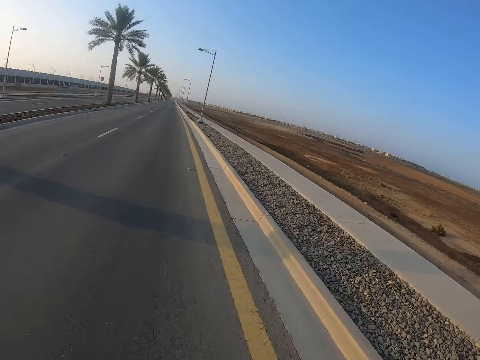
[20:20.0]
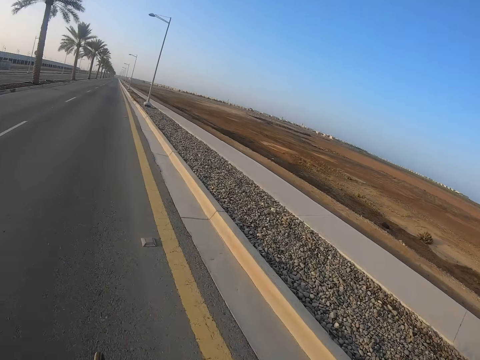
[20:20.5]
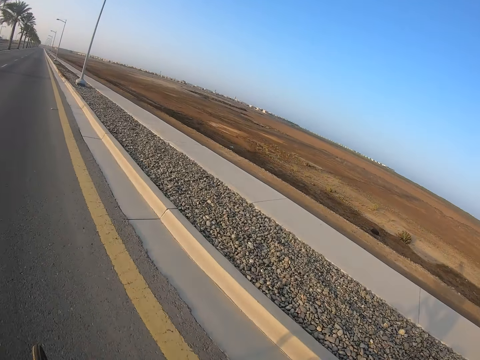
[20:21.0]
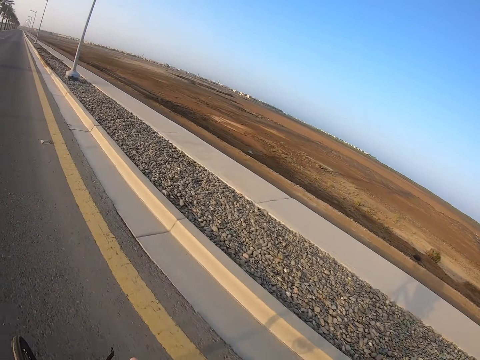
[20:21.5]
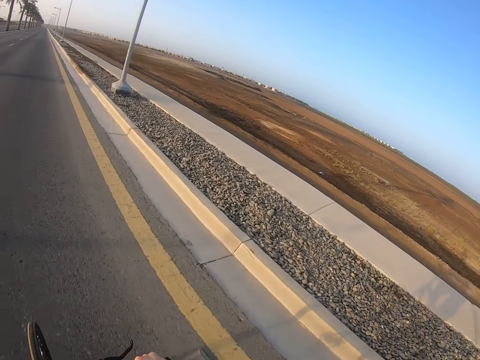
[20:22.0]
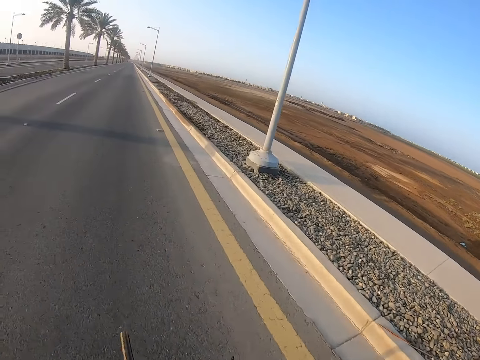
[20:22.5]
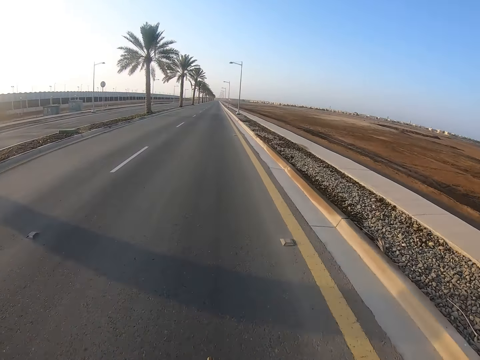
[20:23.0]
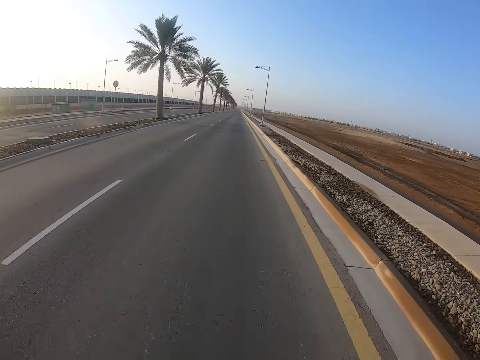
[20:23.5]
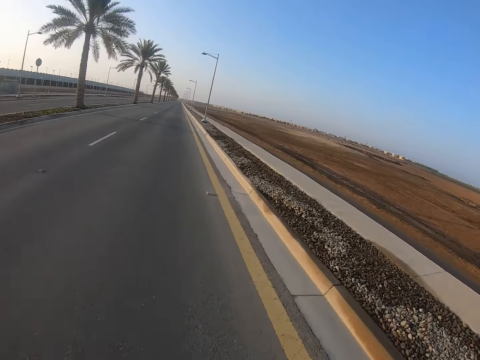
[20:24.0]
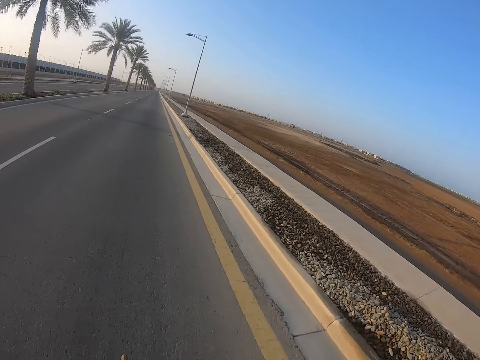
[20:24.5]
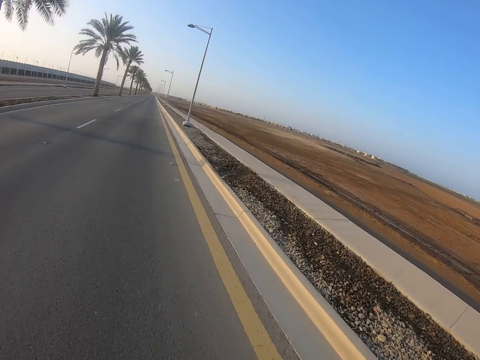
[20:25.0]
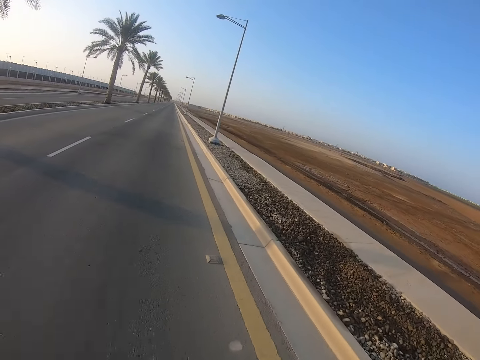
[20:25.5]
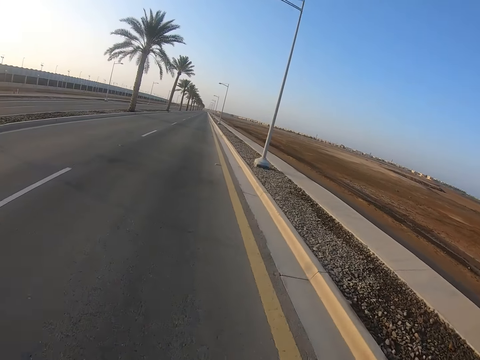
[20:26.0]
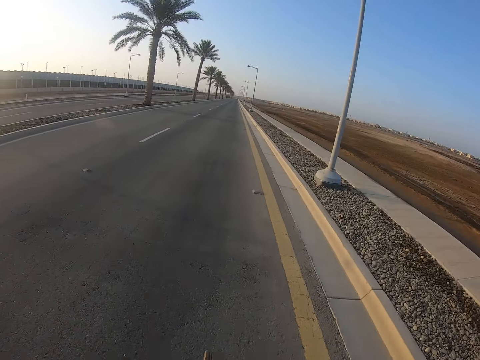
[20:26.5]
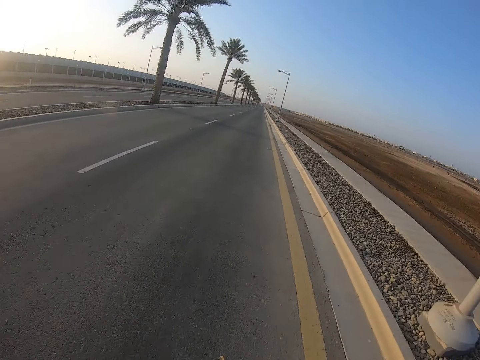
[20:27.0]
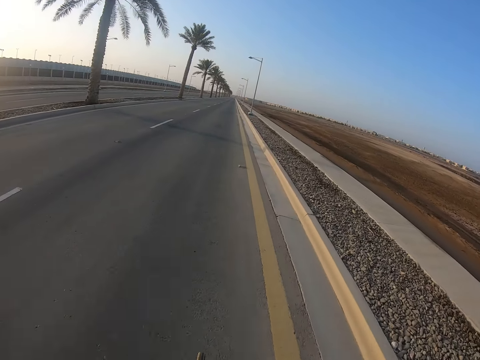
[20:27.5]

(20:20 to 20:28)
The camera wearer looks around. They look at the road.

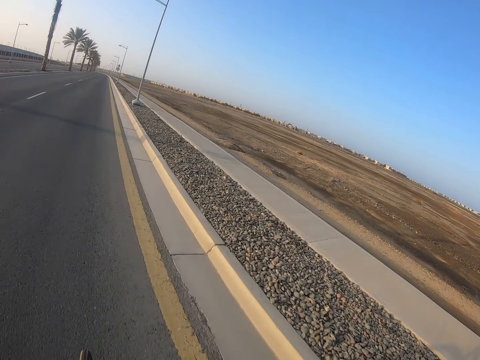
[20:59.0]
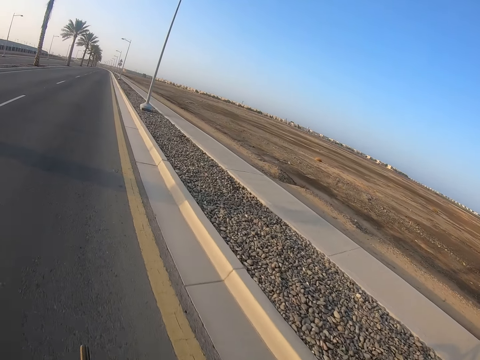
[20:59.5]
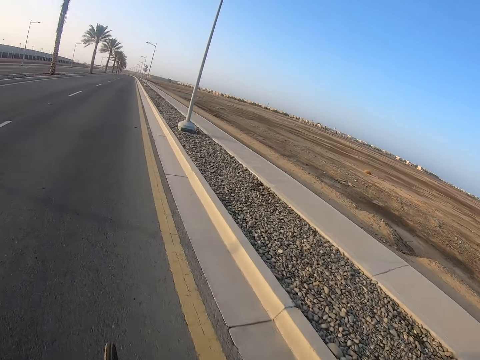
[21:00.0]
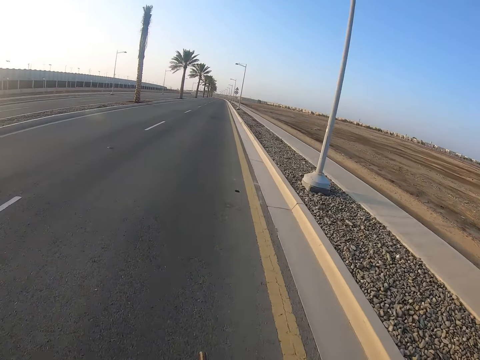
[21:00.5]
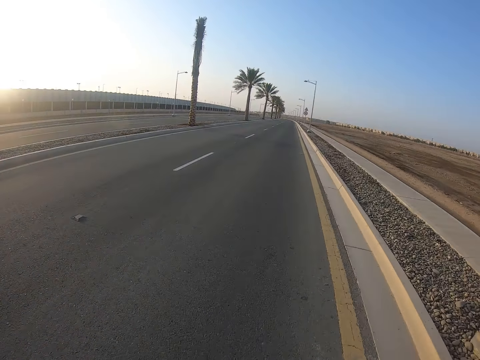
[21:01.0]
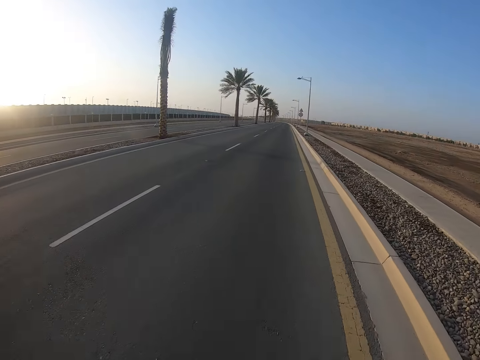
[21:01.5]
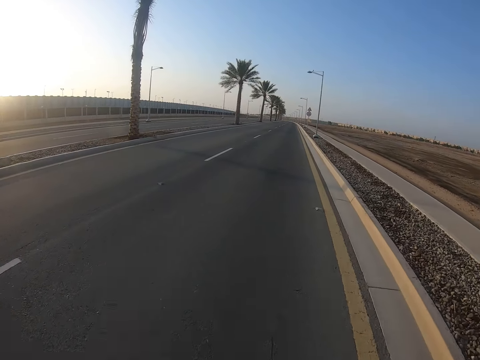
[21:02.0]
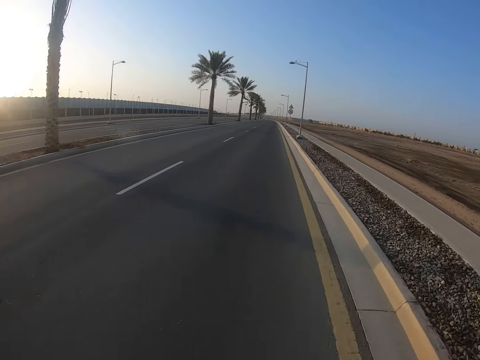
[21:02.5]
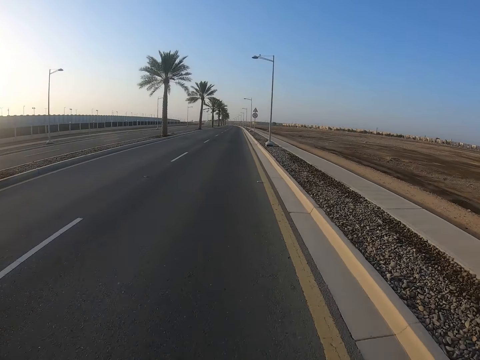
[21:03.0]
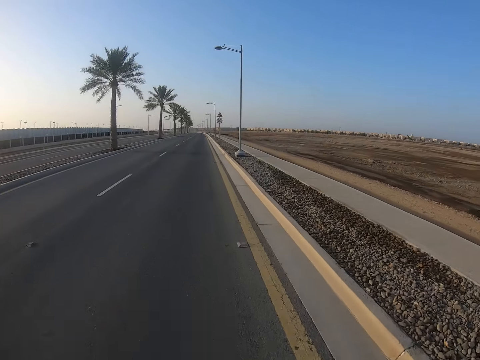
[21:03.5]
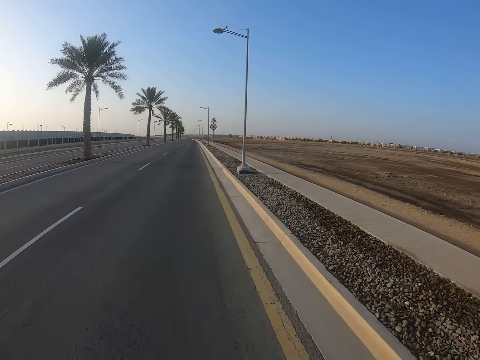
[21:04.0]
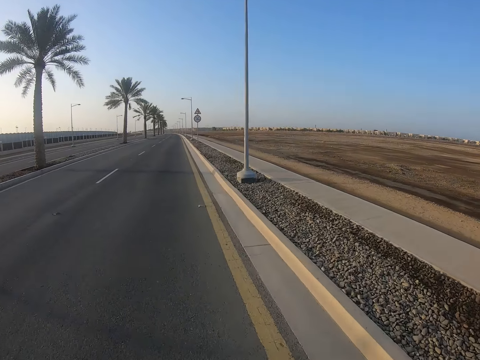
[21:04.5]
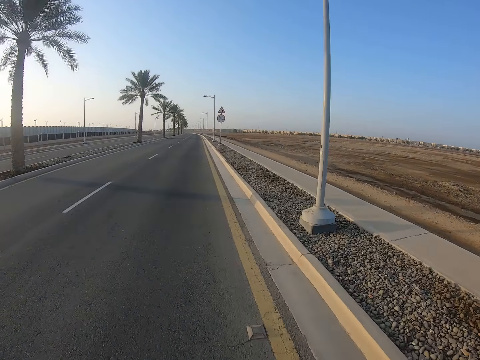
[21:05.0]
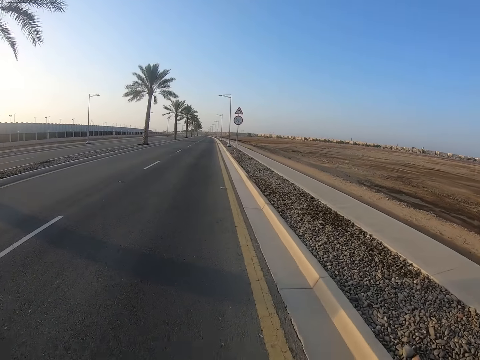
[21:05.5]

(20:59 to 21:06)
The camera wearer looks around.

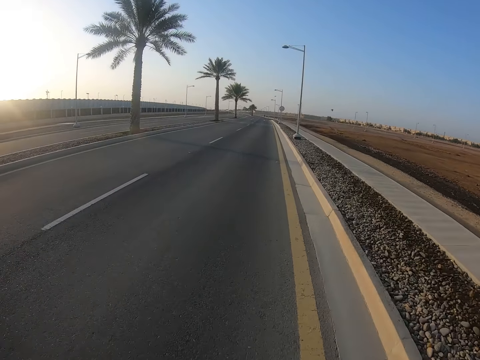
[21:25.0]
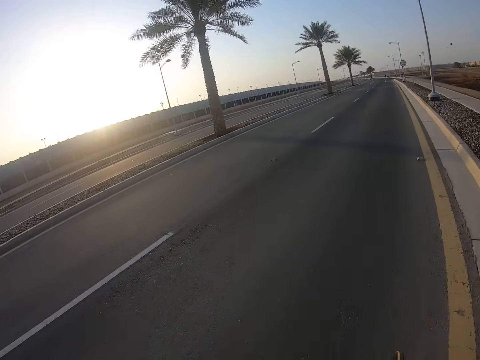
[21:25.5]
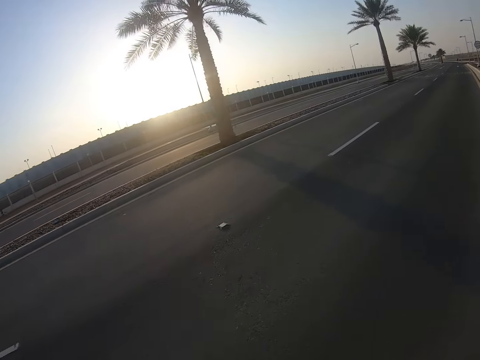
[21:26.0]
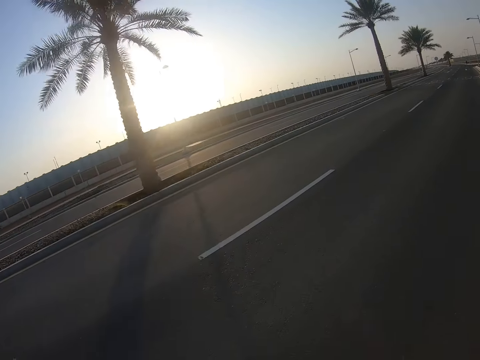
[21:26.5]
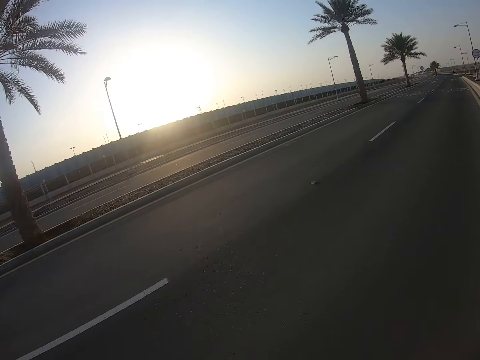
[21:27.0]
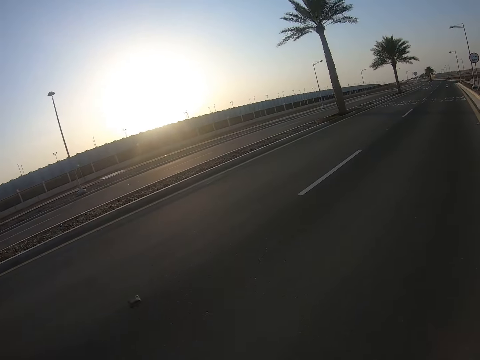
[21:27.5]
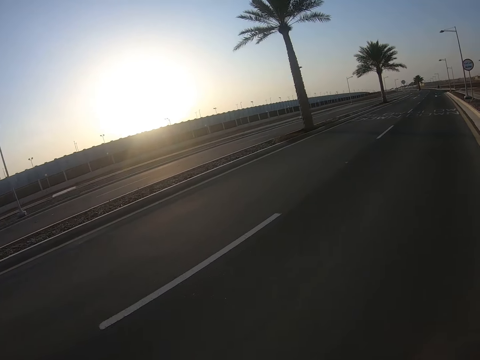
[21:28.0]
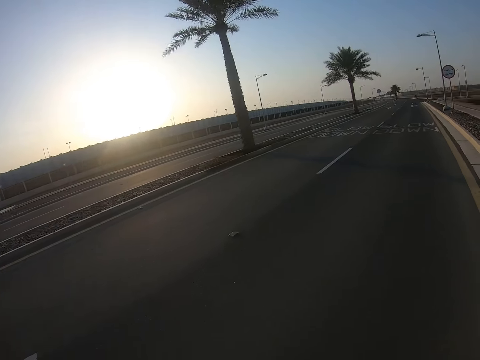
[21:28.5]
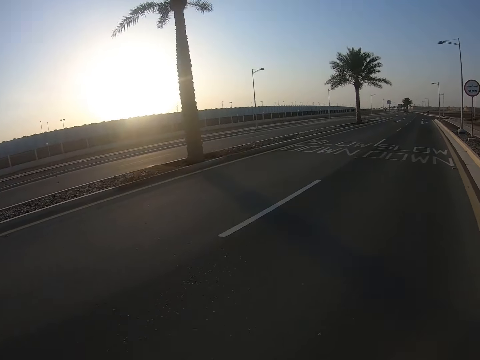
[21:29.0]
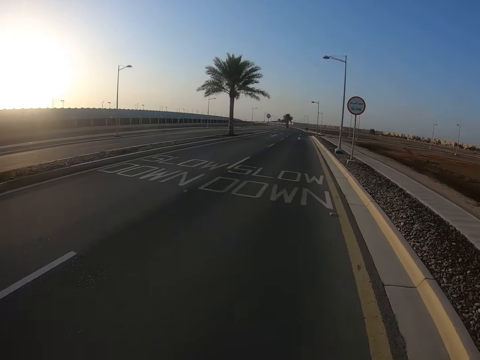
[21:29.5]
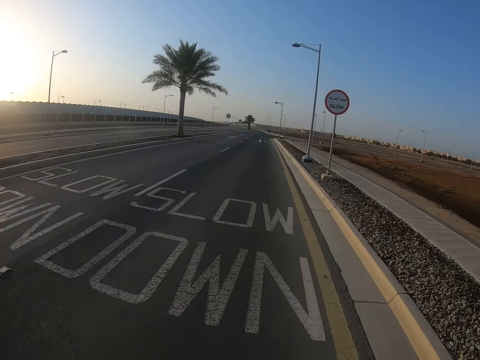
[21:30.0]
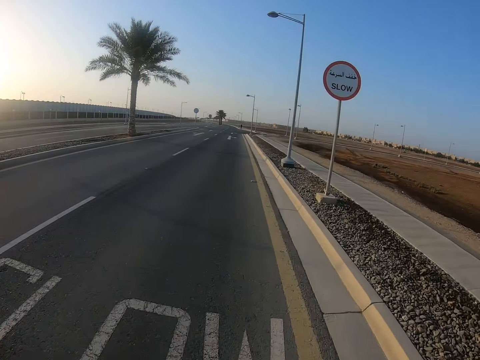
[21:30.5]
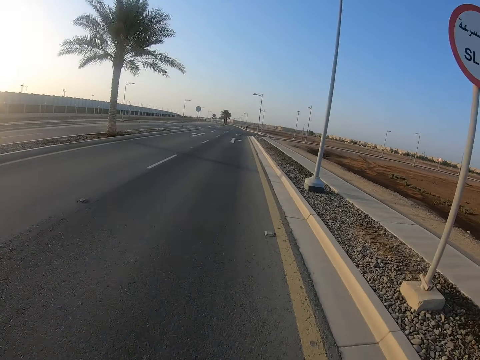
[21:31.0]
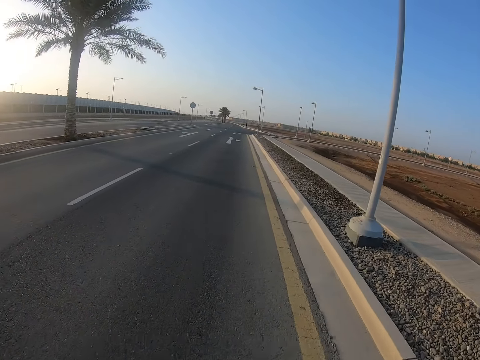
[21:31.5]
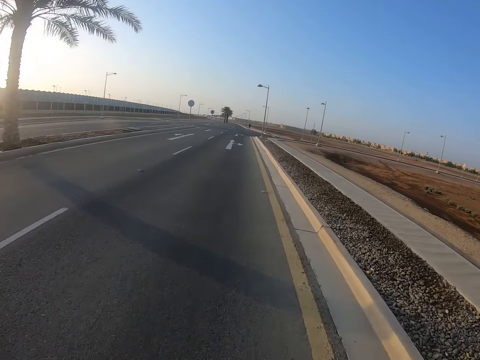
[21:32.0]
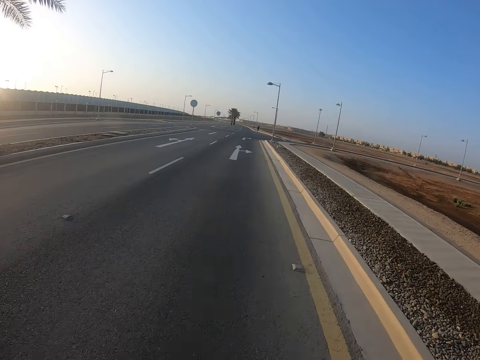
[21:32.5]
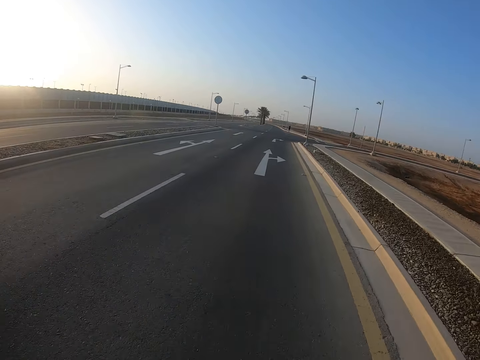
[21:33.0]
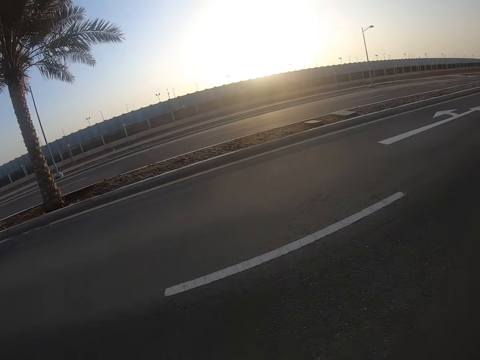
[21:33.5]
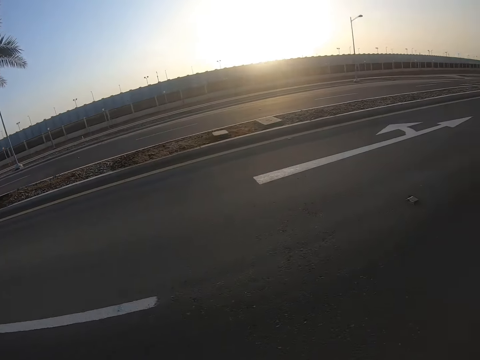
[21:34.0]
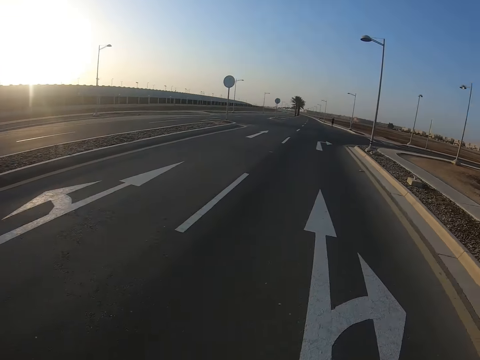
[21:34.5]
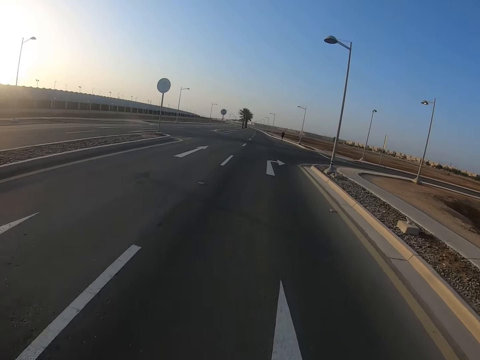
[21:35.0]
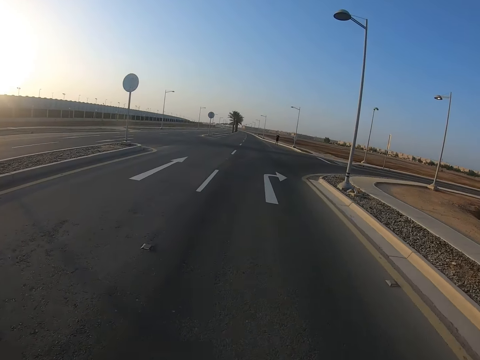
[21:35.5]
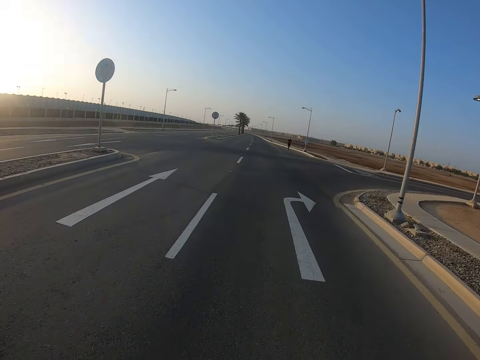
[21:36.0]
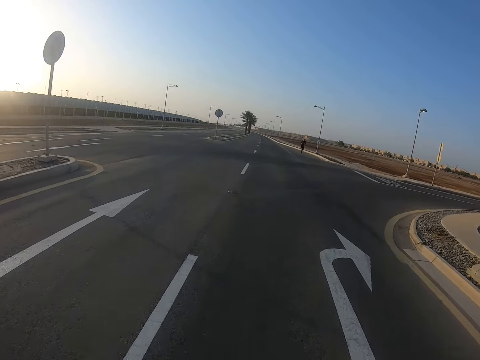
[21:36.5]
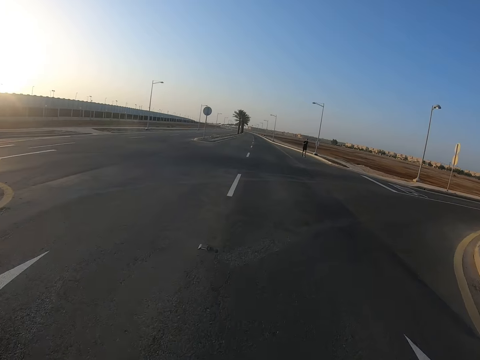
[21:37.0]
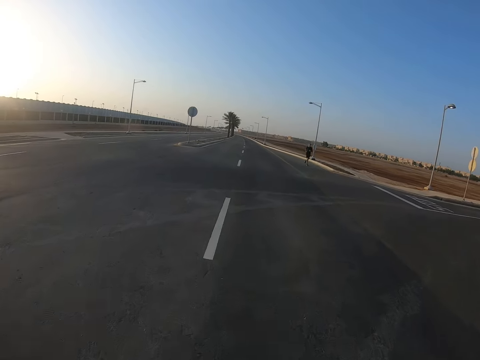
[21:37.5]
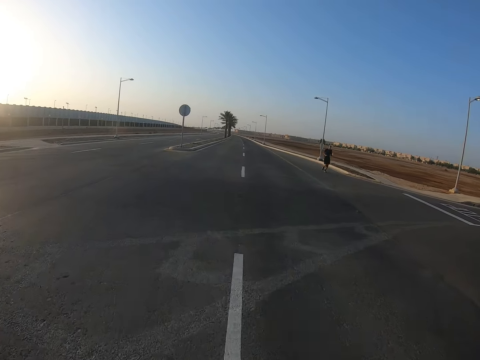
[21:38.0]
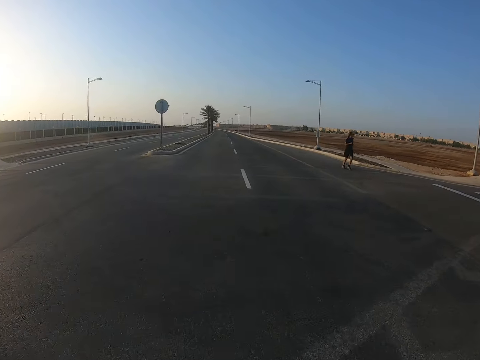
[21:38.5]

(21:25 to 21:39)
The camera wearer looks around, looks at the road, and looks around. A person jogs around.
